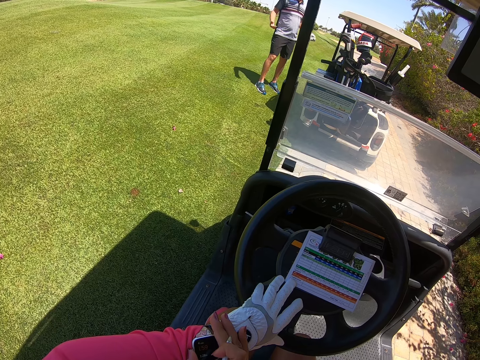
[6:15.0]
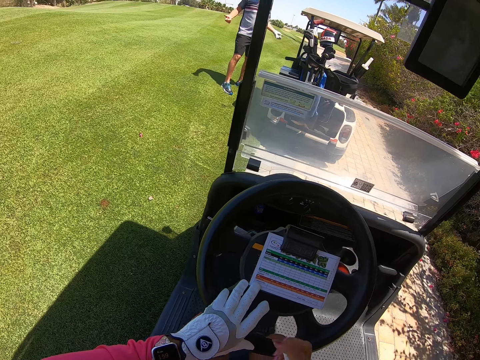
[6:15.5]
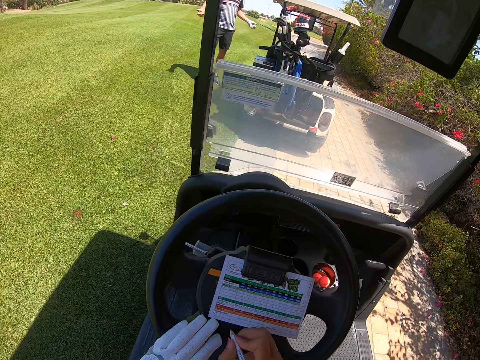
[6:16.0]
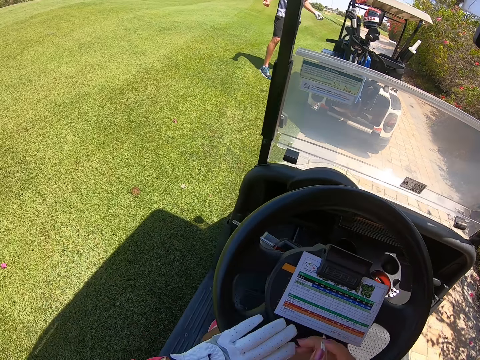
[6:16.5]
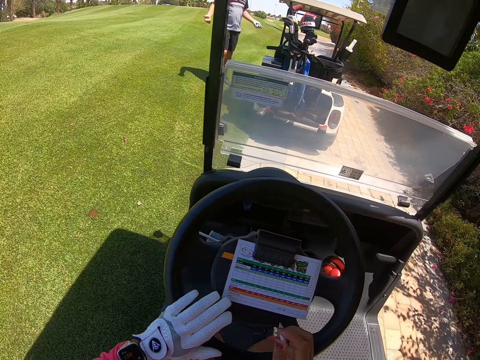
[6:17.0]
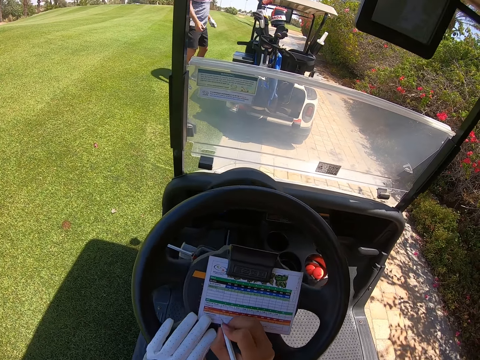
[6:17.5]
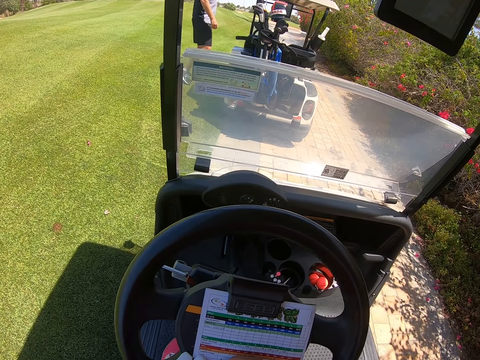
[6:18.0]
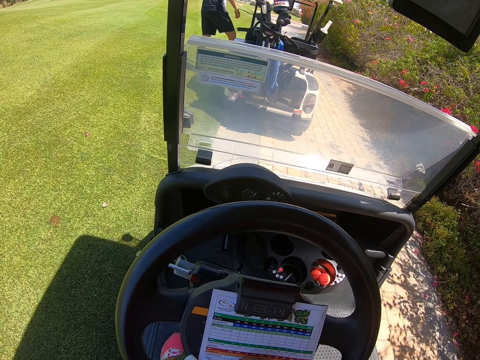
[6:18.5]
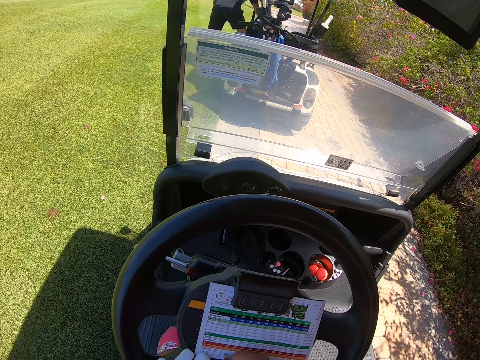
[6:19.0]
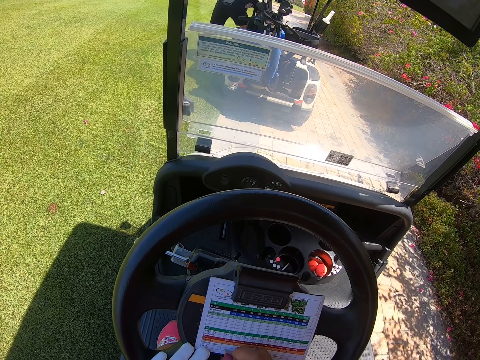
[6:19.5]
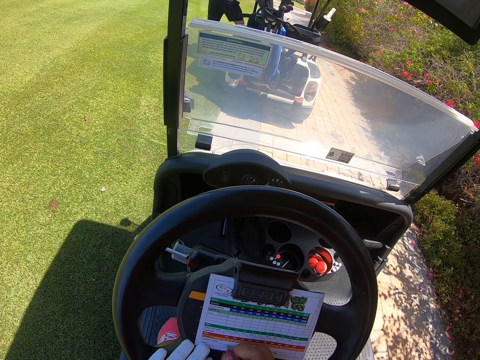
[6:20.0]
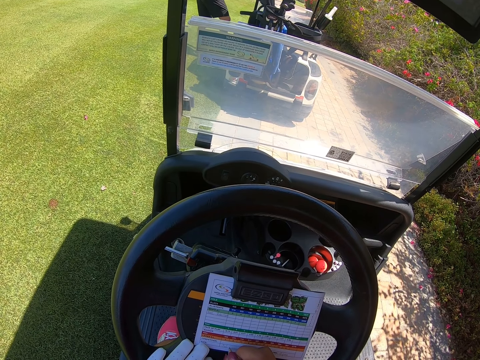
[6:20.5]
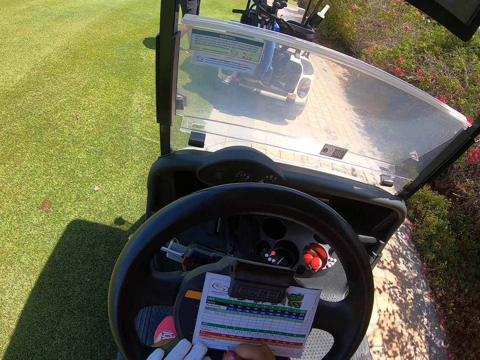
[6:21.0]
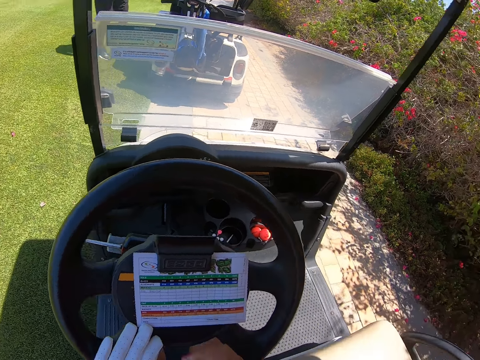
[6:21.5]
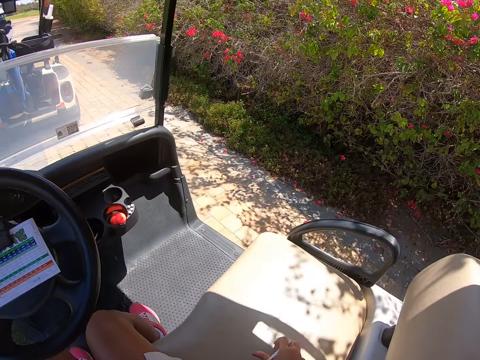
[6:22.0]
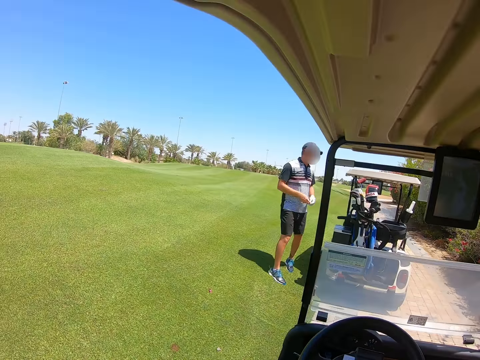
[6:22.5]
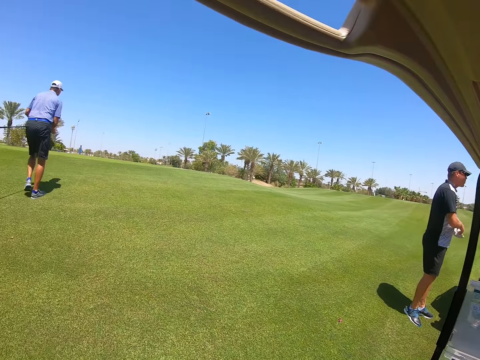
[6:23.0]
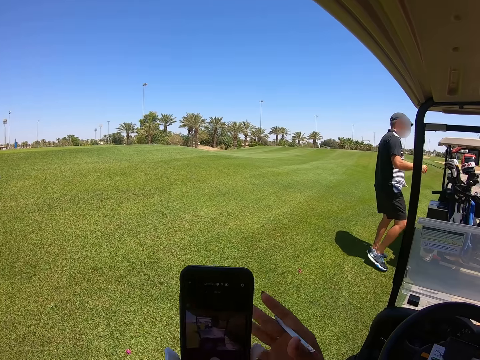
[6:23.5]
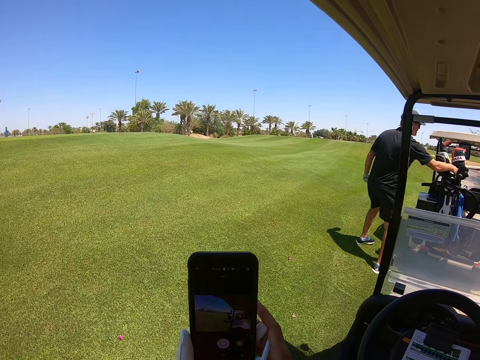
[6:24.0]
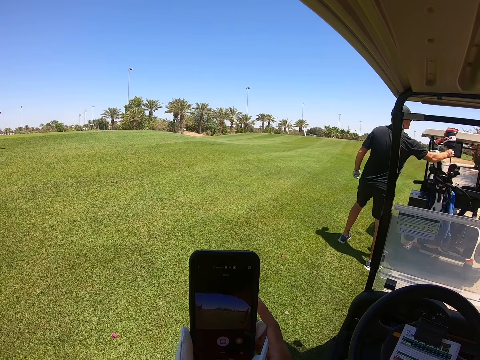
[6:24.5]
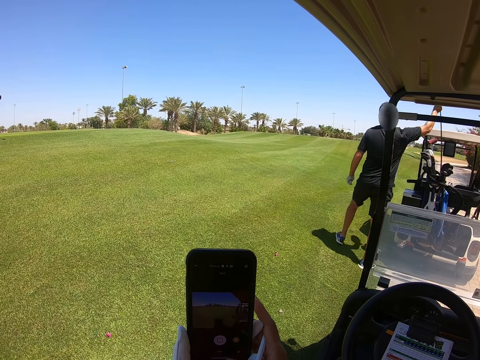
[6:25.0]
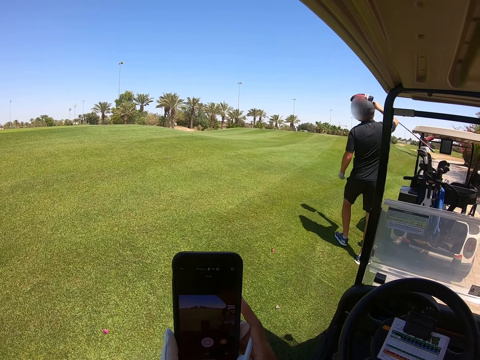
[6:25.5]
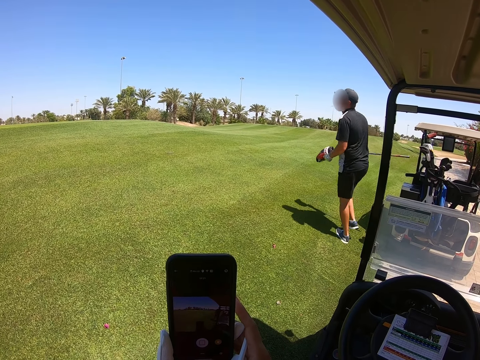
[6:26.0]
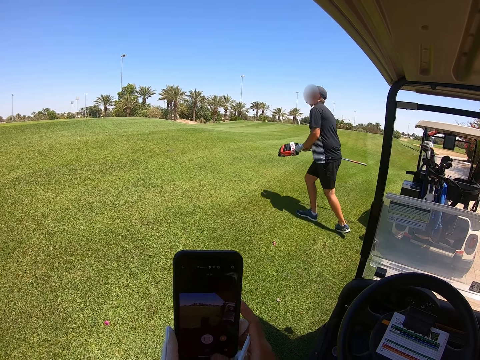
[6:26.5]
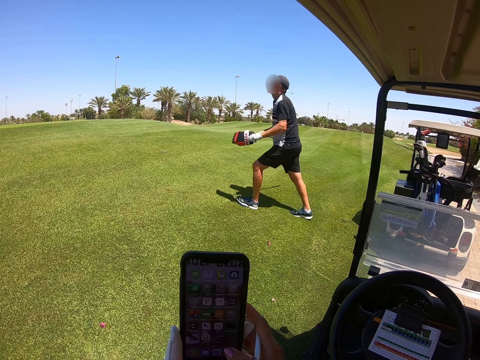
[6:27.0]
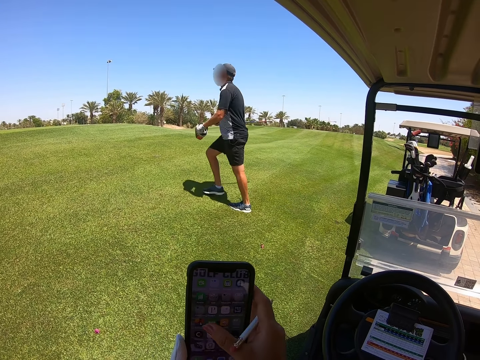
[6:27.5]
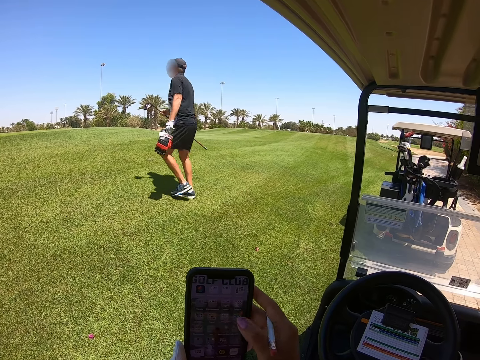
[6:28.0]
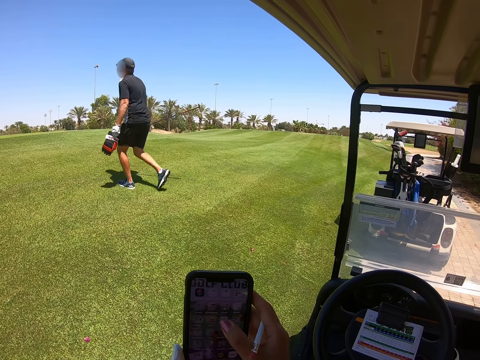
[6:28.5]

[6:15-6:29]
The camera wearer writes on the pamphlet. She picks up her phone. She holds the phone in her hands. She swipes on the phone.

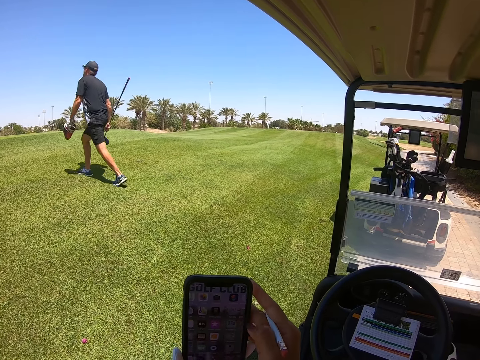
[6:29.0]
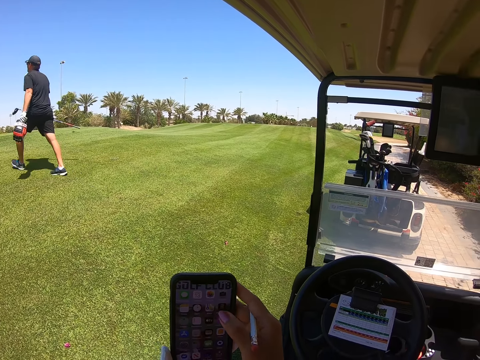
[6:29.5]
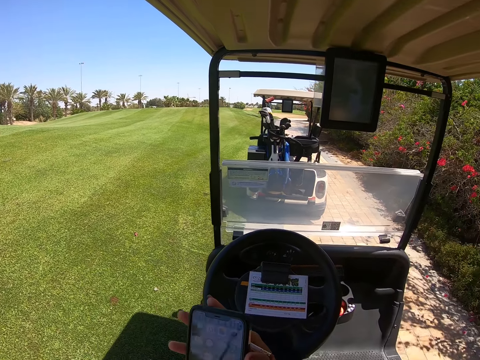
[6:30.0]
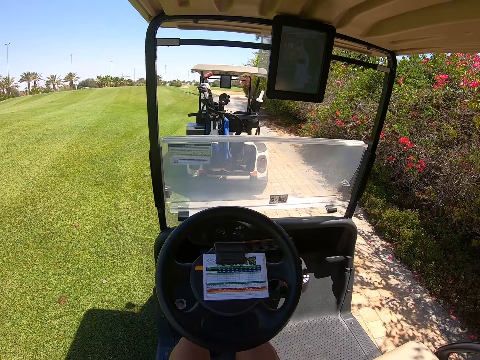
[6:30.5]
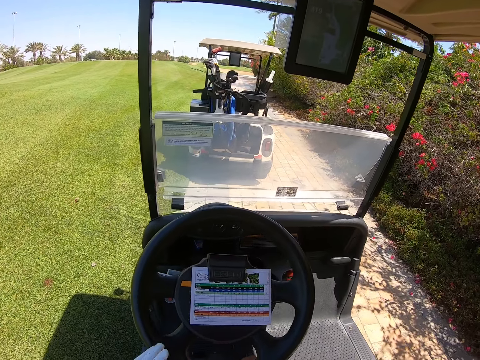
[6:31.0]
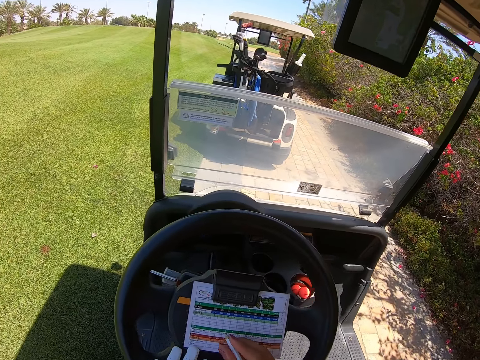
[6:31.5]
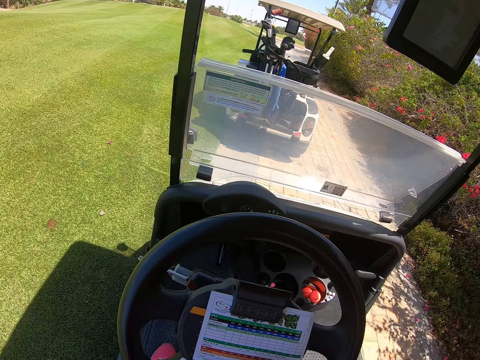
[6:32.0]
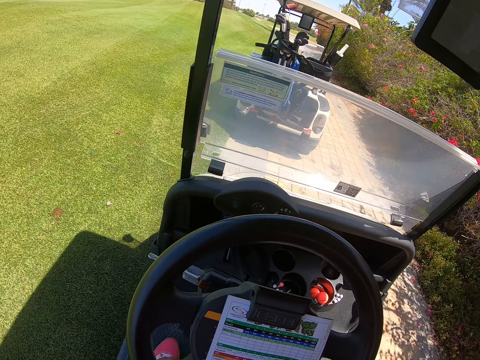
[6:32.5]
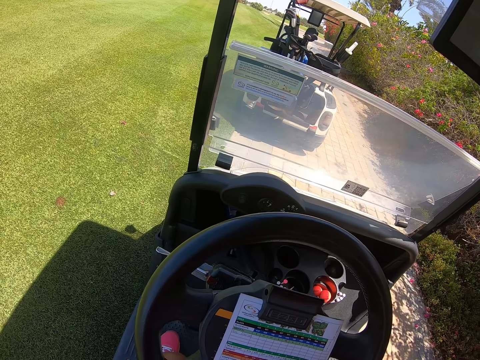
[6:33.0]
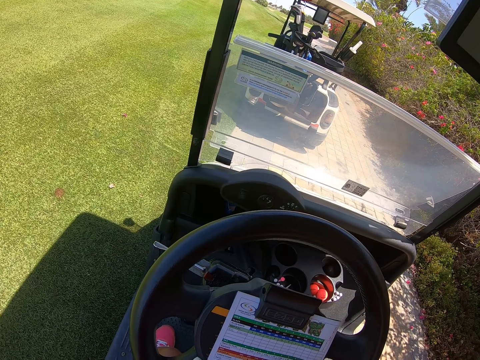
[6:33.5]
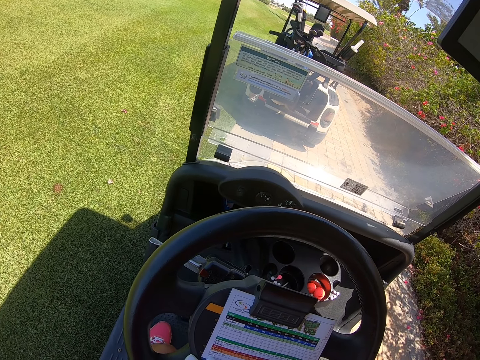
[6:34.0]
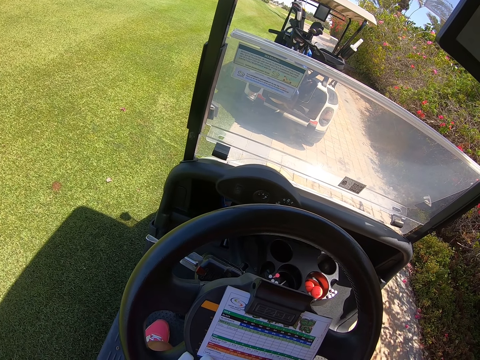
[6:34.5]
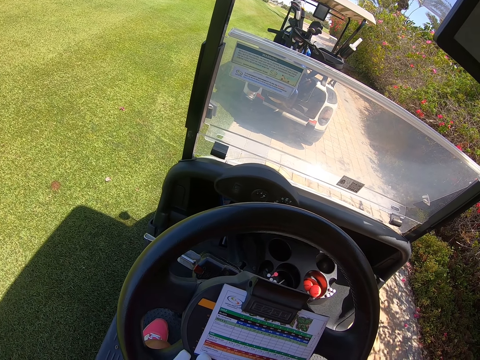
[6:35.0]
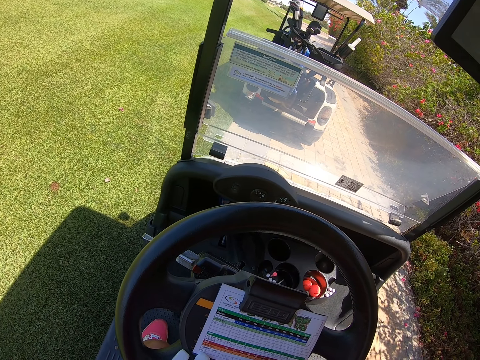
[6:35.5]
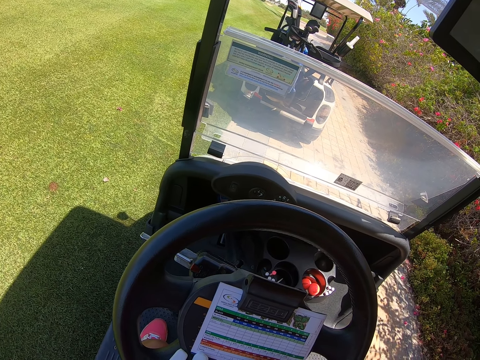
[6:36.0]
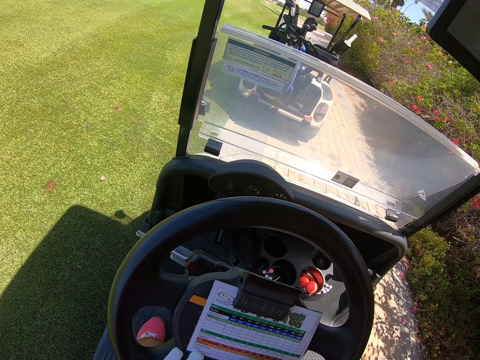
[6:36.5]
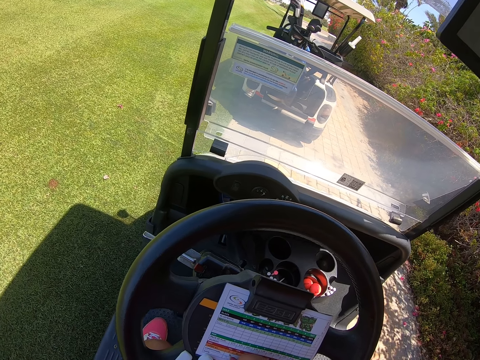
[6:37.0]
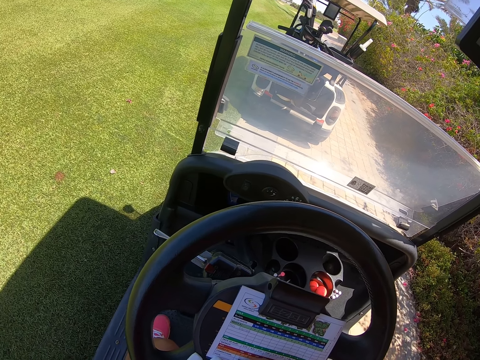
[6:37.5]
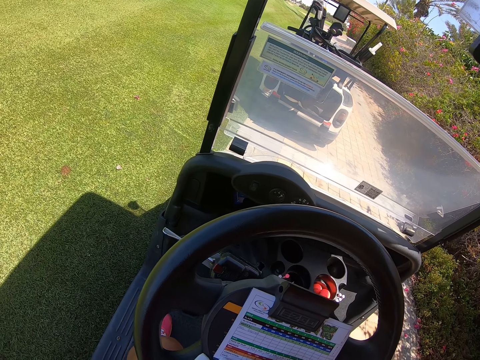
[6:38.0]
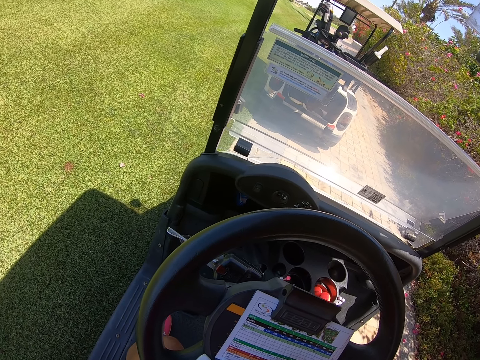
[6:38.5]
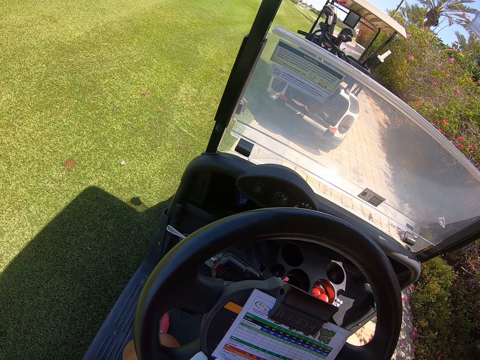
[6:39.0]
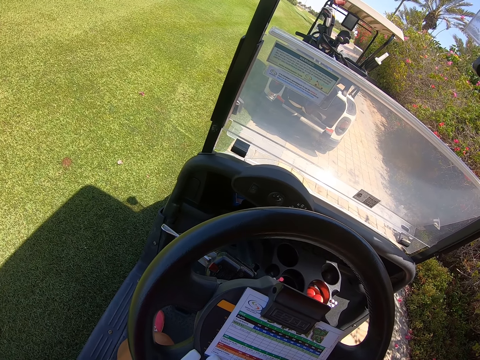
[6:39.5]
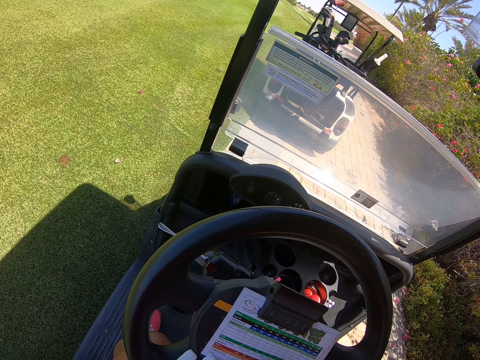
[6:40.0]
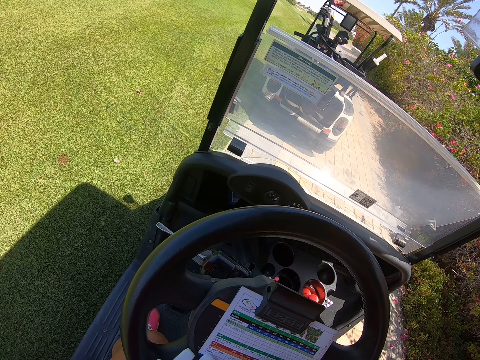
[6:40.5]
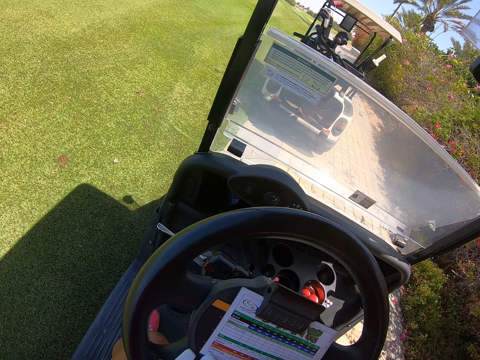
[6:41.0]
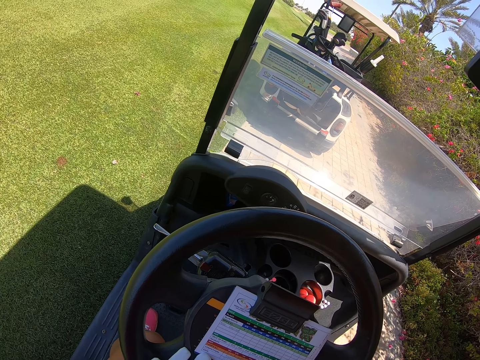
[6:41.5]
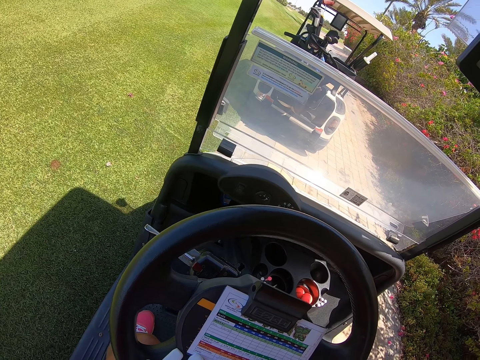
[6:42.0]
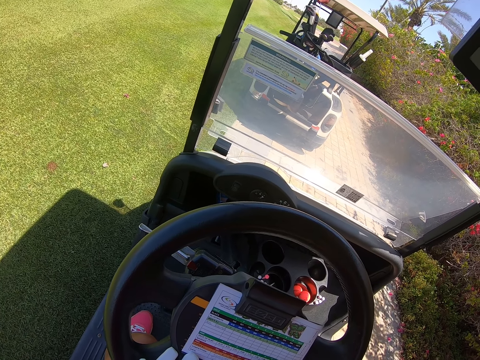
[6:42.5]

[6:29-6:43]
The camera wearer puts the phone down. They write on the card on the steering wheel with a pen.
